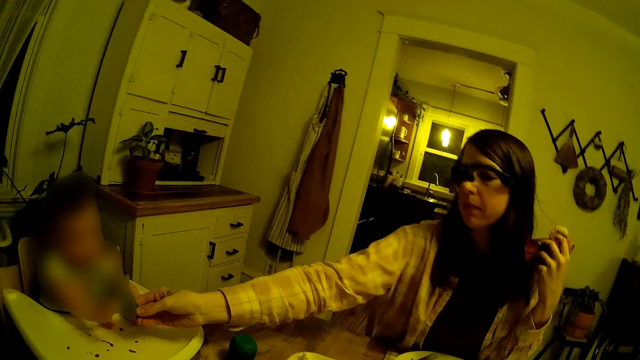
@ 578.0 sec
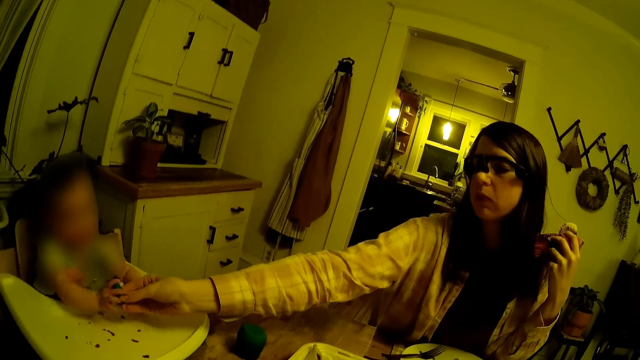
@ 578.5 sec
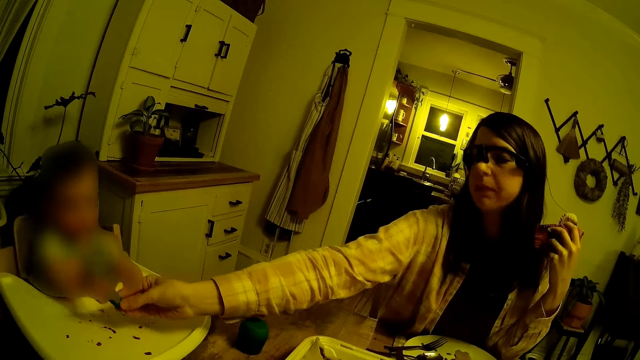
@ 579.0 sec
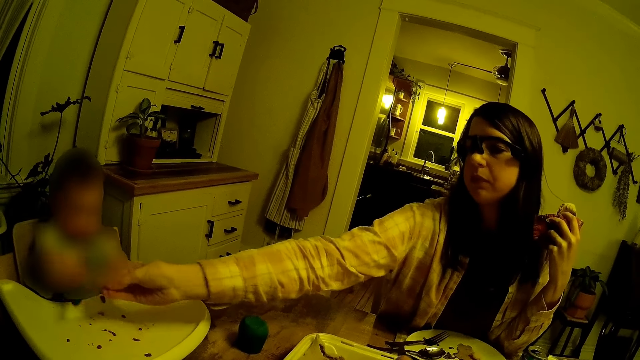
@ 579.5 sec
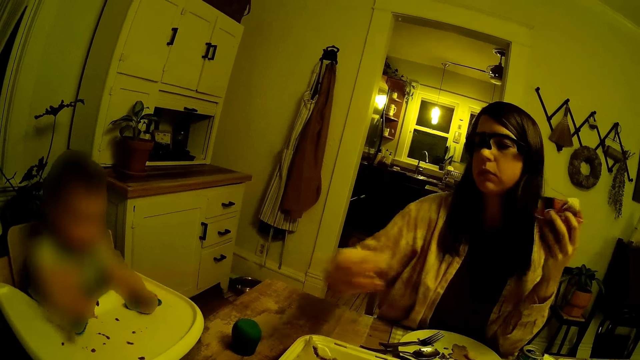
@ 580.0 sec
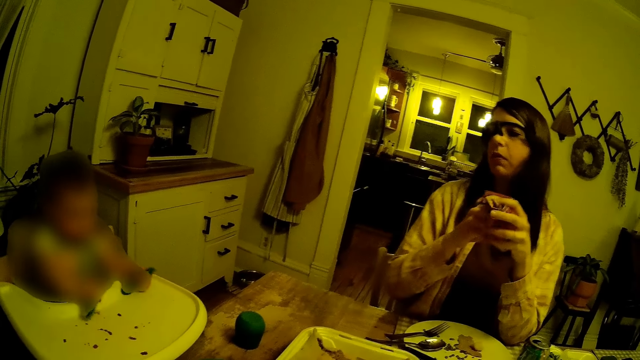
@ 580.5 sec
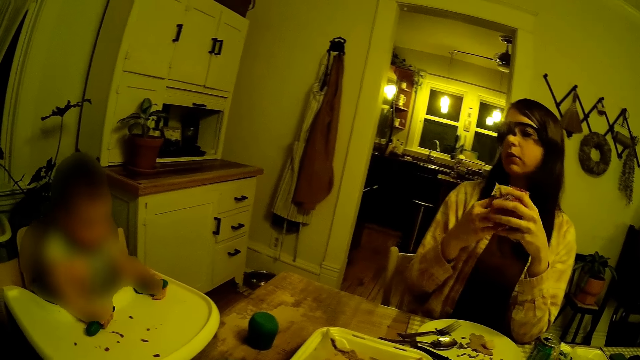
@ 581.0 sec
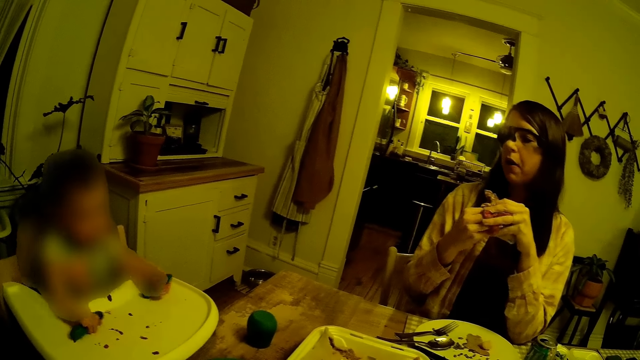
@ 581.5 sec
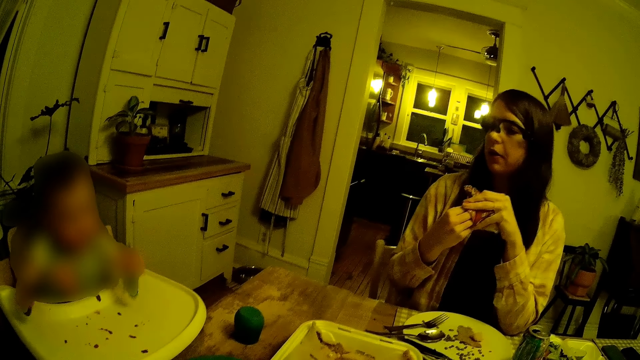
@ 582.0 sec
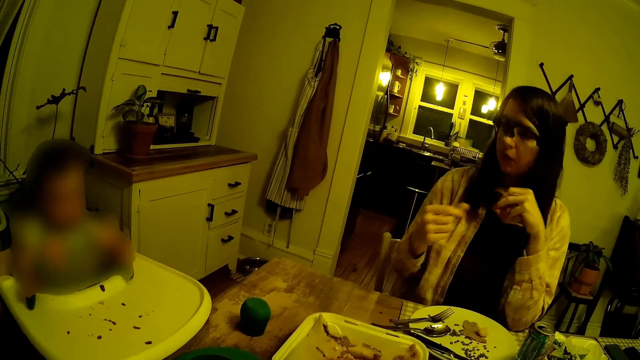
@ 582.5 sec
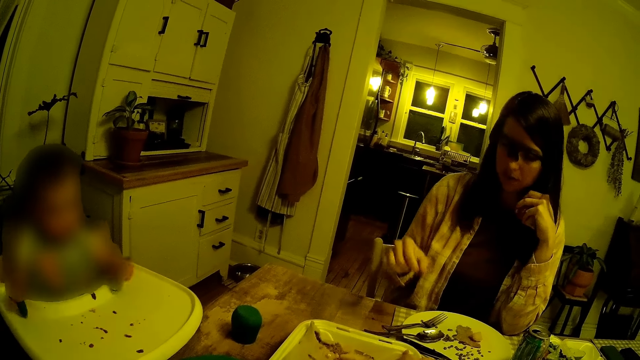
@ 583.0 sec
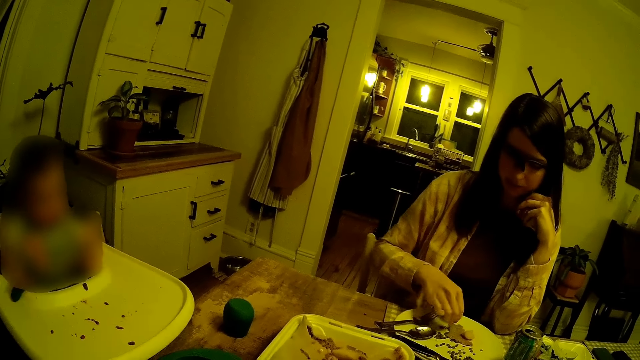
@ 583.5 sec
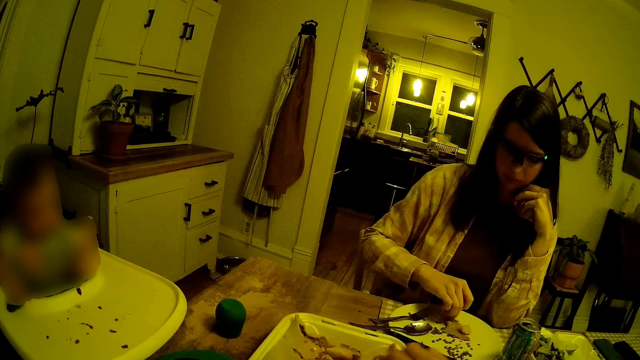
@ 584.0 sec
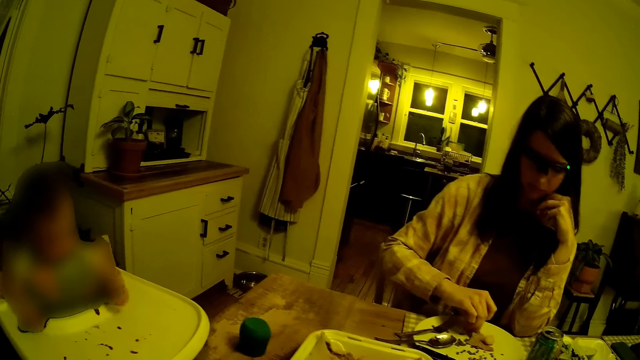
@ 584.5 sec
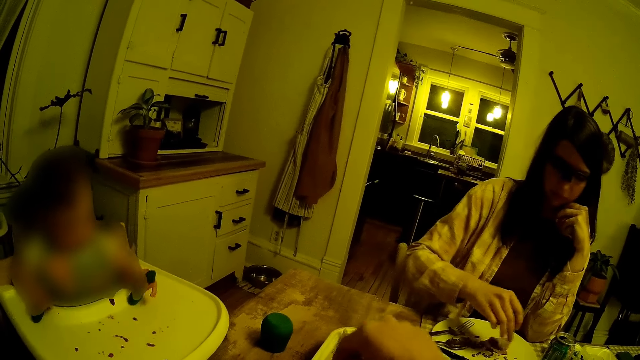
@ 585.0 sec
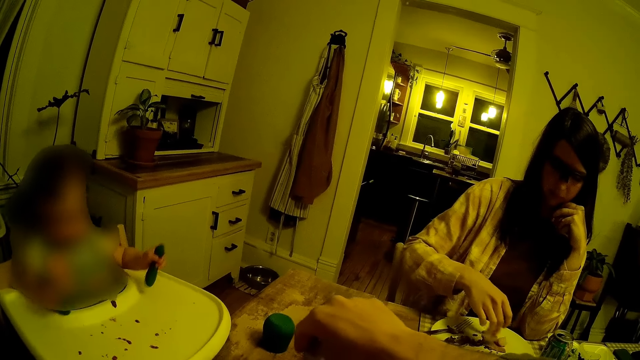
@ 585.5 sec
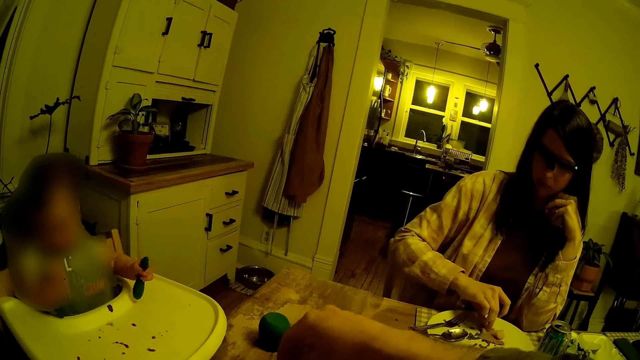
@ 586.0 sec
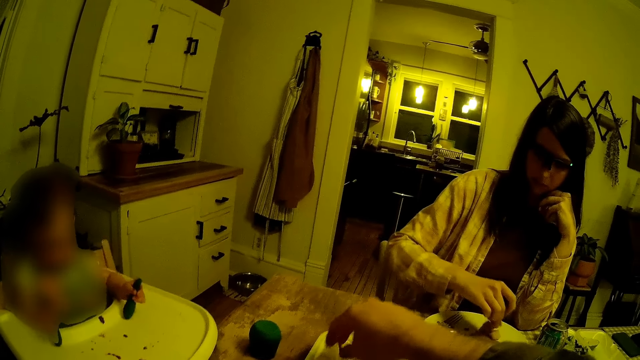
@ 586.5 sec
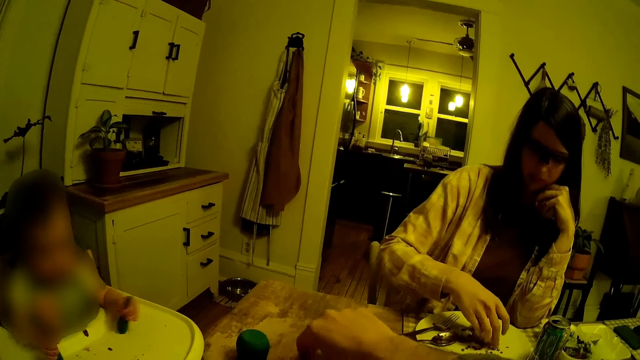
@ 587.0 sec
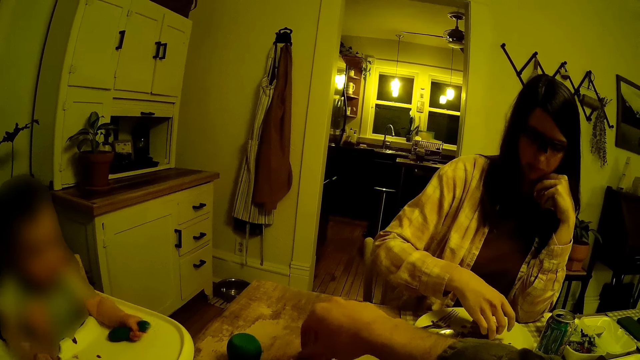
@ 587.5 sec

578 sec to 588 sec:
The woman lifts up the hand and gives the spoon to the baby with her right hand. The woman cleans her right hand with the napkin in her left hand. The baby hits the table. The woman scoops food. The camera wearer lifts up the hand.

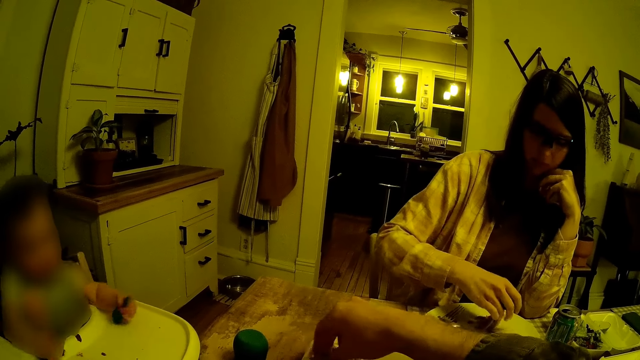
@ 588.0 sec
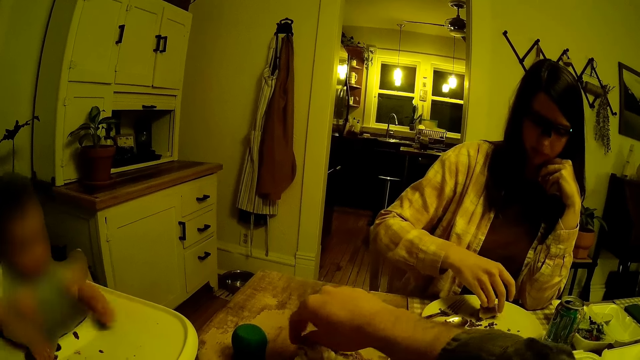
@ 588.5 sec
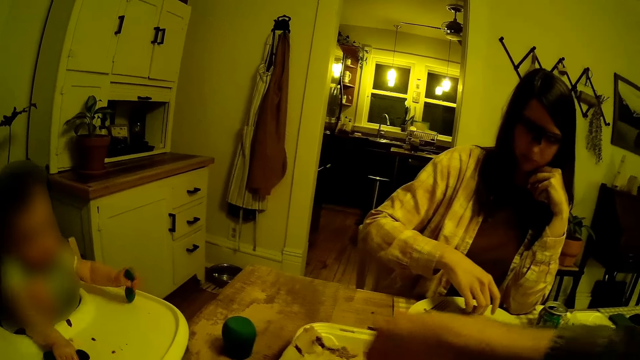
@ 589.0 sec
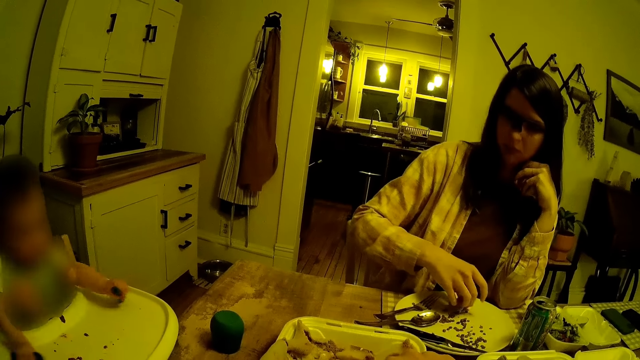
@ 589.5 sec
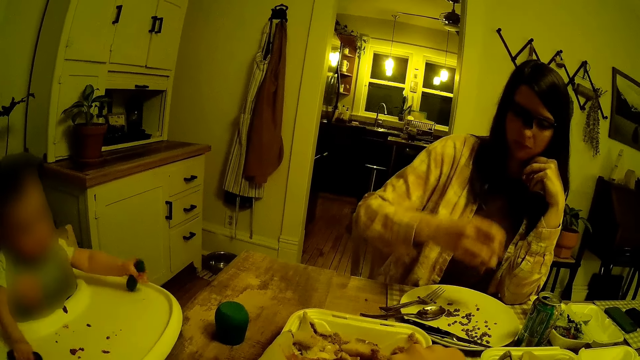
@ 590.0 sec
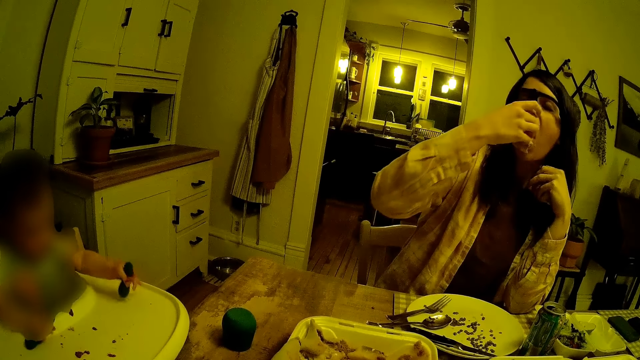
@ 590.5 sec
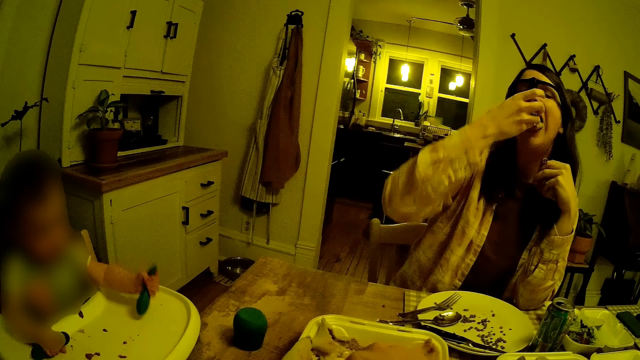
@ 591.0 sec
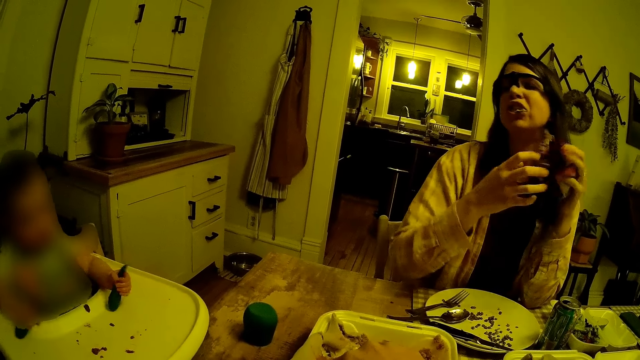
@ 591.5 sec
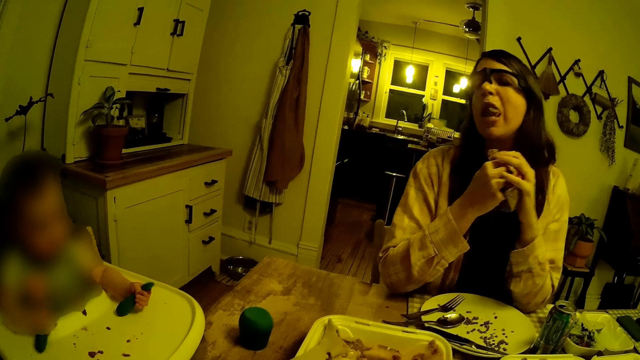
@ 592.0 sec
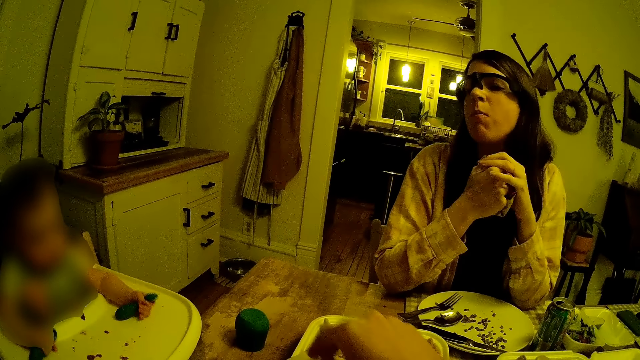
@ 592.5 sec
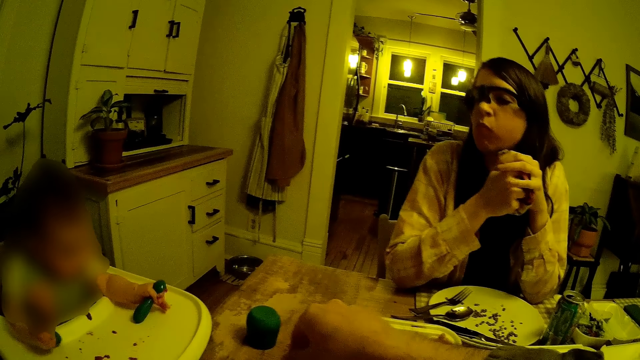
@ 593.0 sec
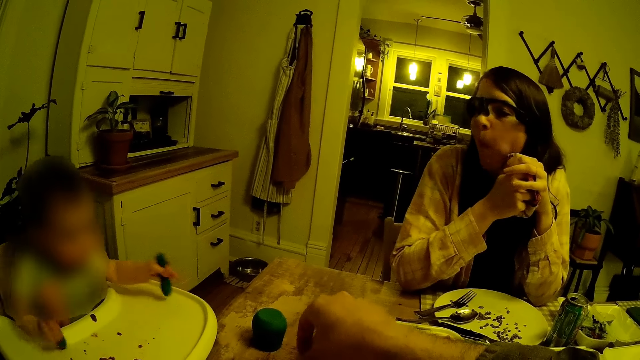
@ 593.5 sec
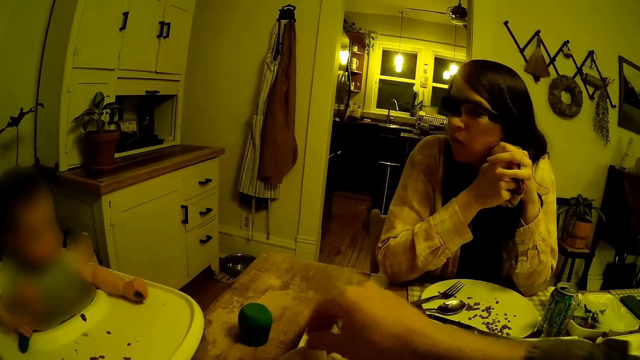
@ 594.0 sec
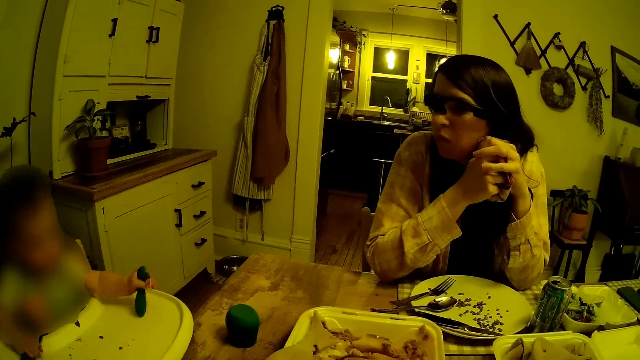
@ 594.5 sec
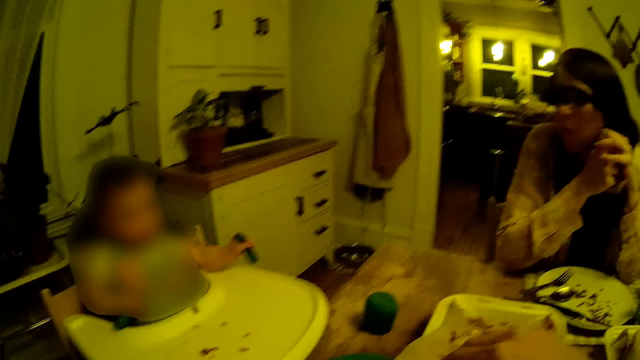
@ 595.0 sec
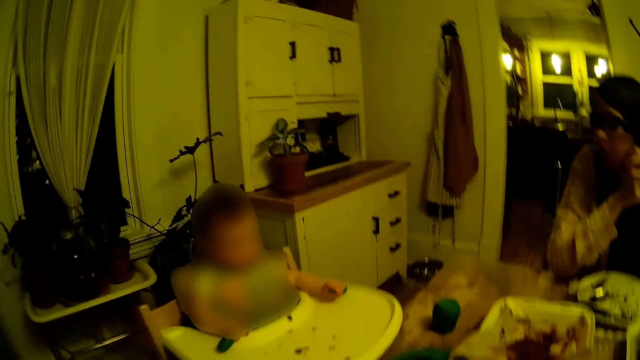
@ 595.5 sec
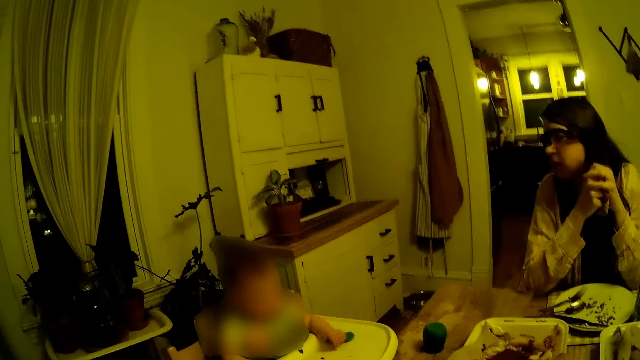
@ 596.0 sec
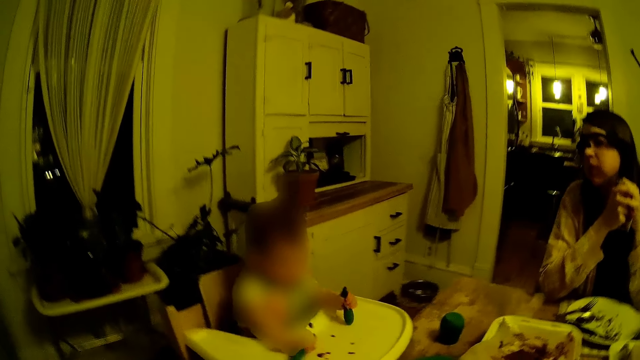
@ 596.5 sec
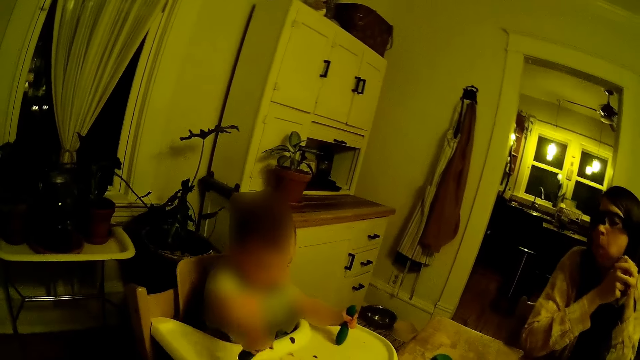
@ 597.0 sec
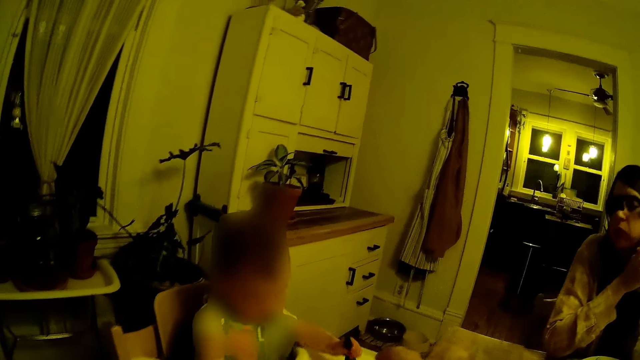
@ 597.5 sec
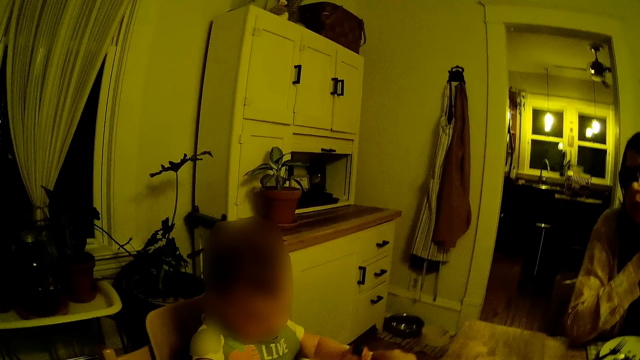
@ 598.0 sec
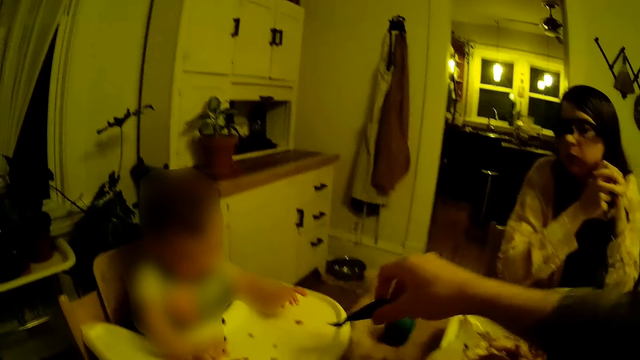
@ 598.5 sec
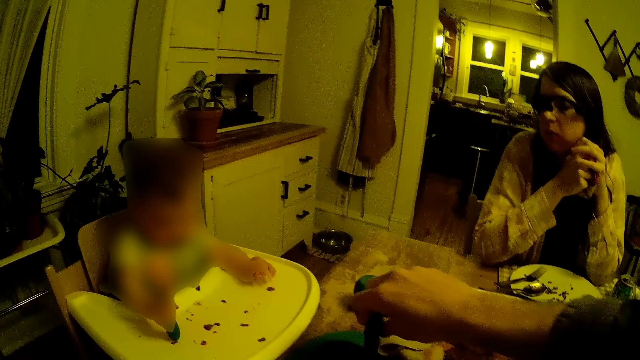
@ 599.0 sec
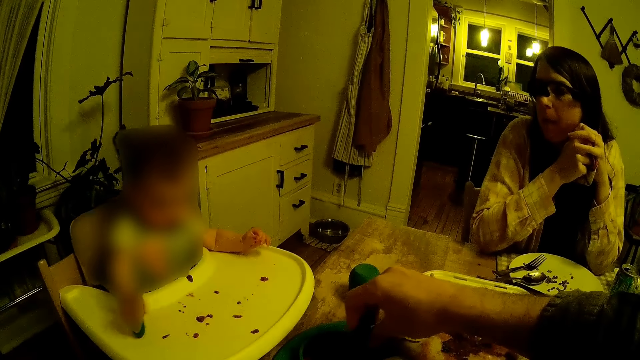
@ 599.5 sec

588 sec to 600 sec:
The woman picks the crepe on the plate with her right hand. The camera wearer adjusts the crepes in the tray with his right hand. A baby hits the table. The woman eats the crepe in her right hand and wipes her hands. The camera wearer lifts up the hand. The baby plays around. The camera wearer collects the spoon in the left hand of the baby with his right hand.
